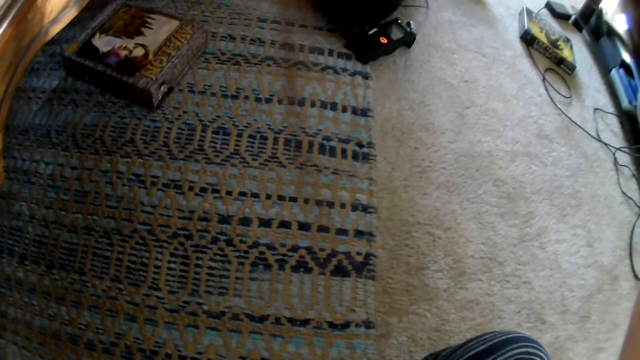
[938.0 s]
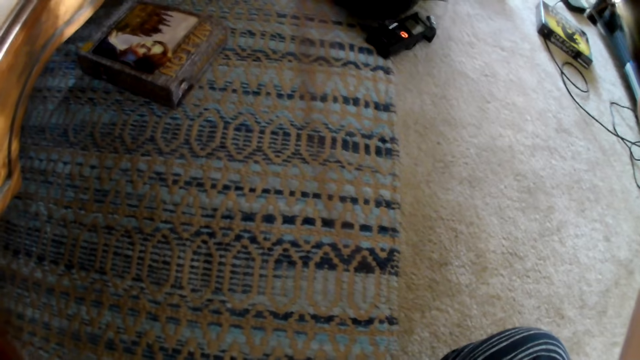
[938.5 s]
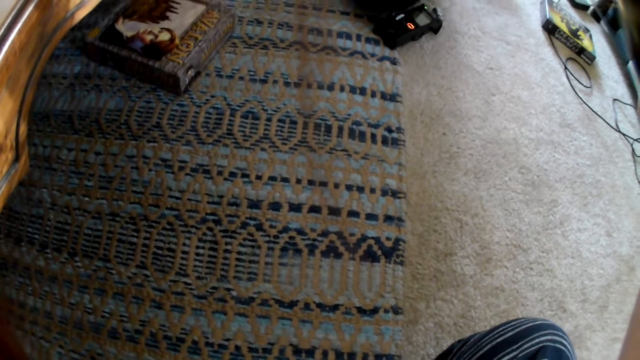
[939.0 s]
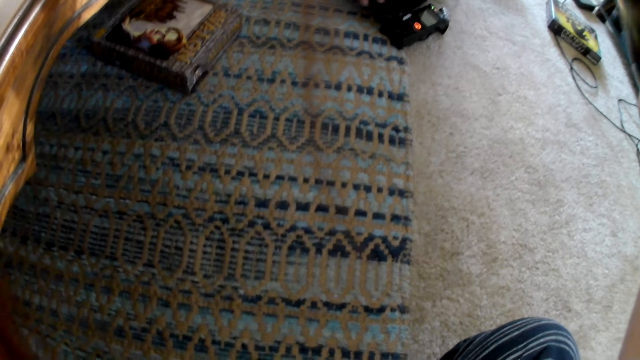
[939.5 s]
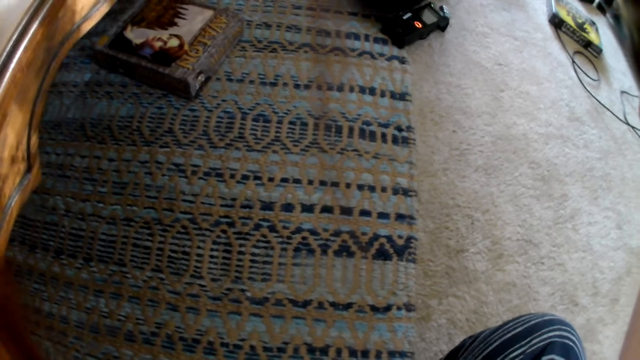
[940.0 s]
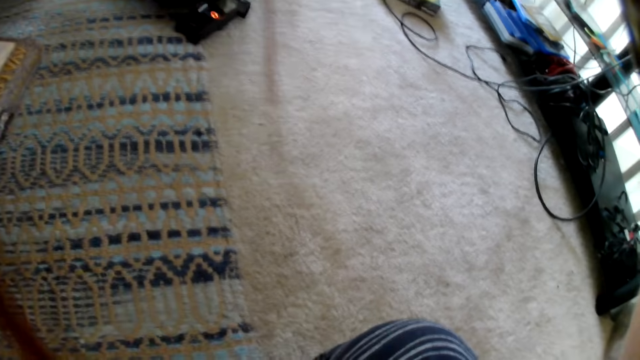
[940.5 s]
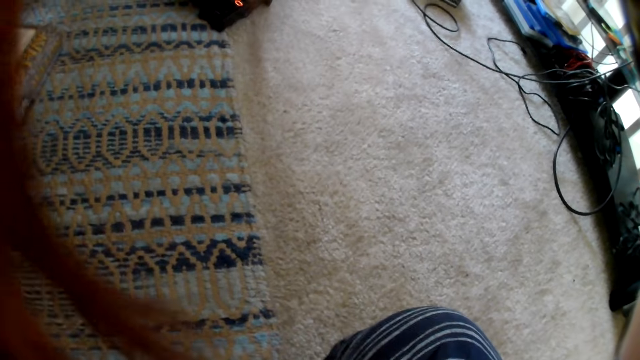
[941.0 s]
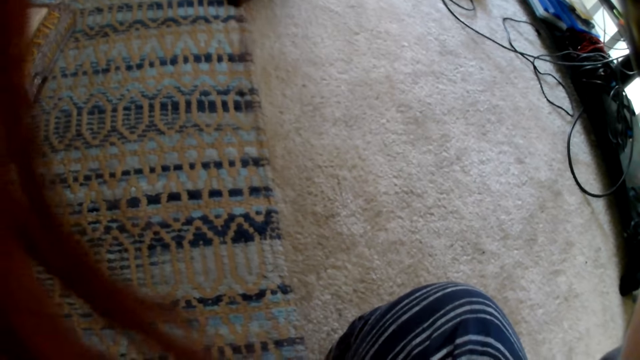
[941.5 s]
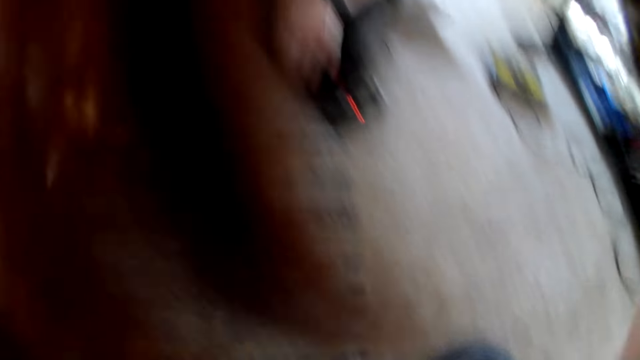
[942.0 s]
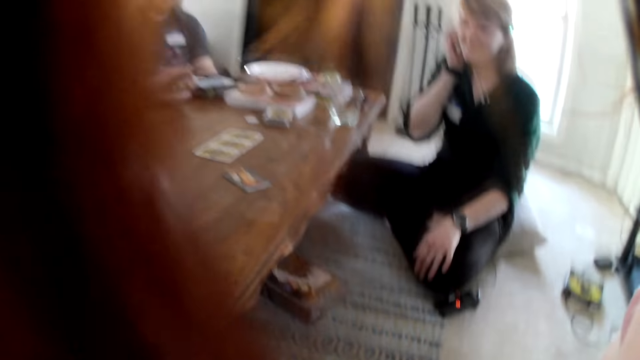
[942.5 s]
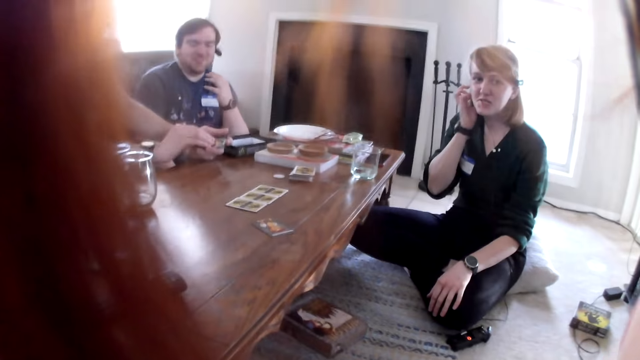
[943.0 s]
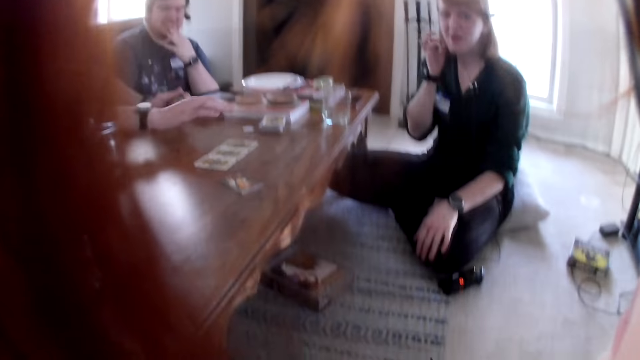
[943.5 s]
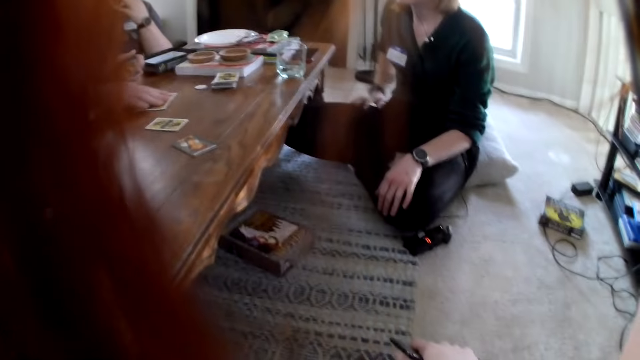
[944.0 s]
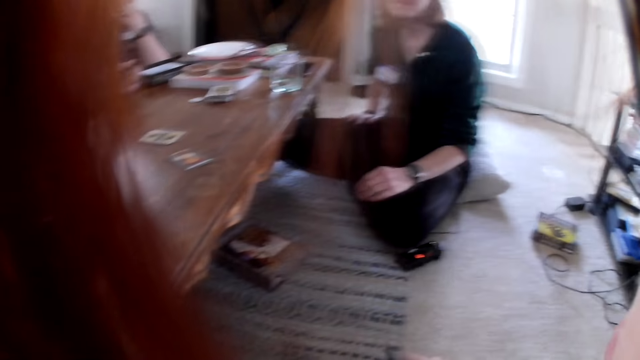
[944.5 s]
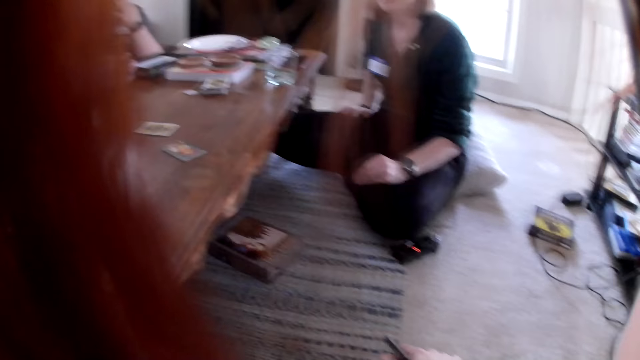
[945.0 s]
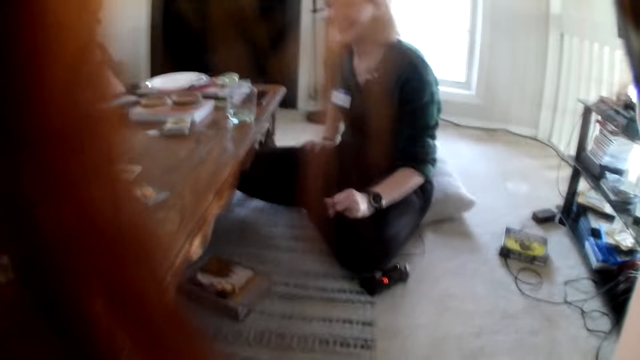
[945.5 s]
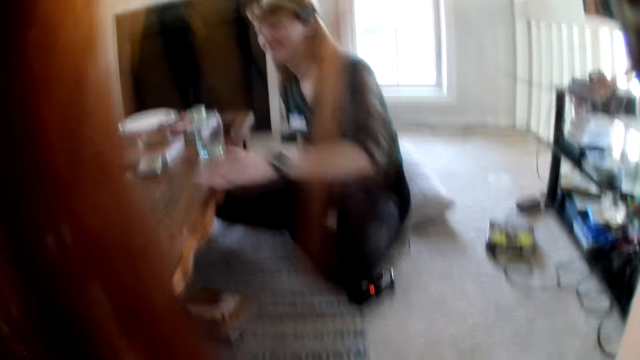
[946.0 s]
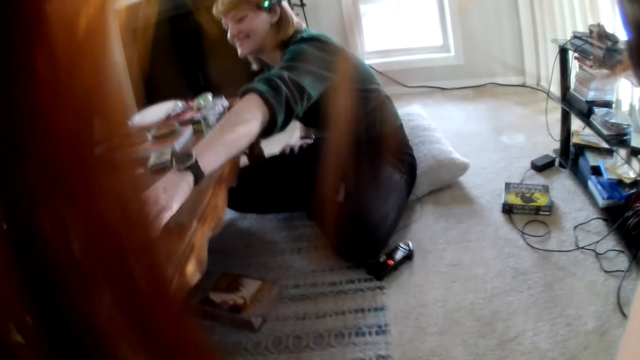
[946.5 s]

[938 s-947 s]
A man packs cards on the table with his right hand. The man pulls a card.

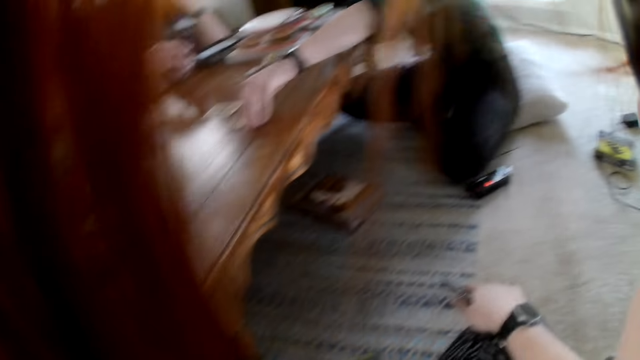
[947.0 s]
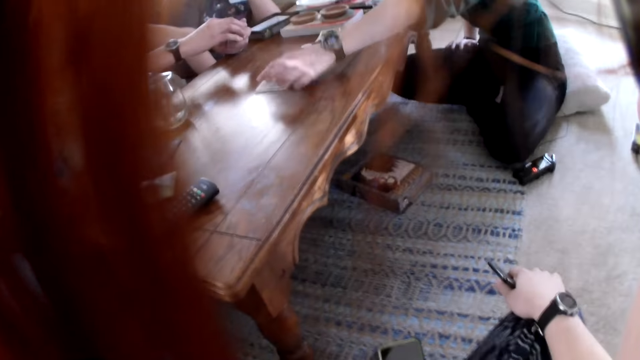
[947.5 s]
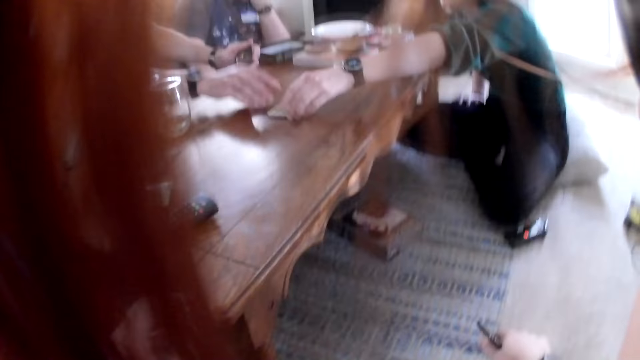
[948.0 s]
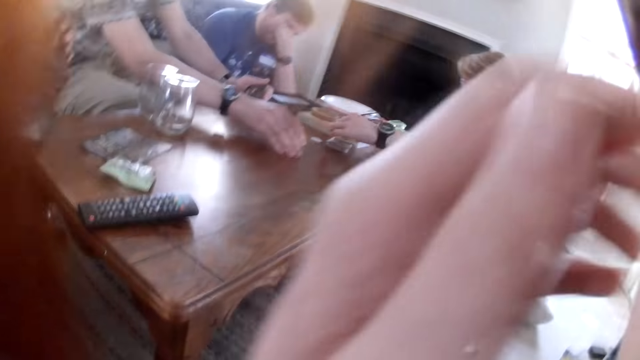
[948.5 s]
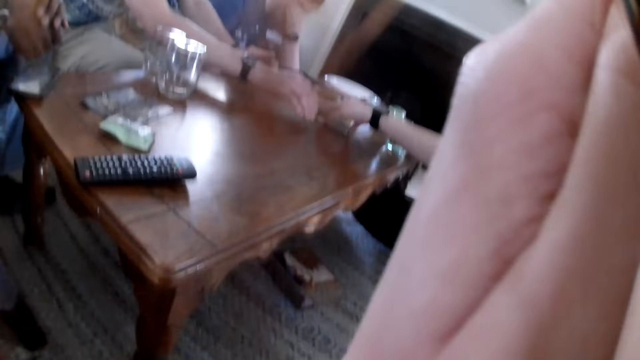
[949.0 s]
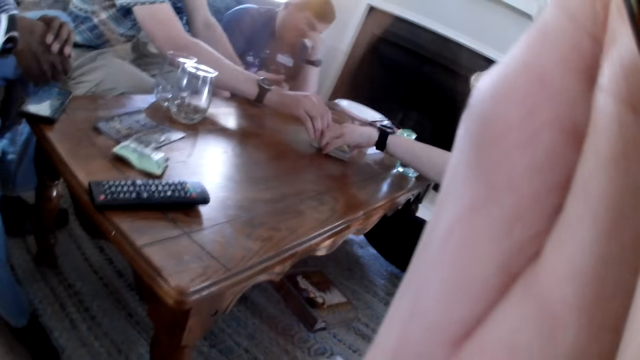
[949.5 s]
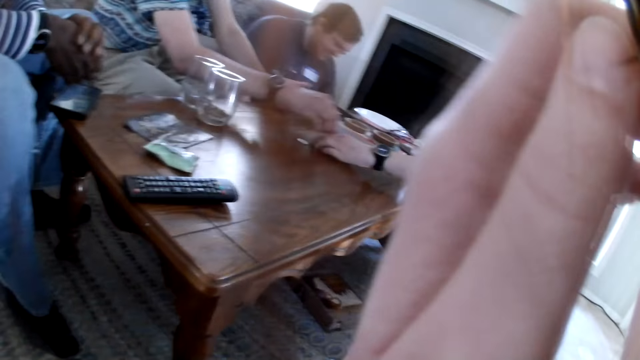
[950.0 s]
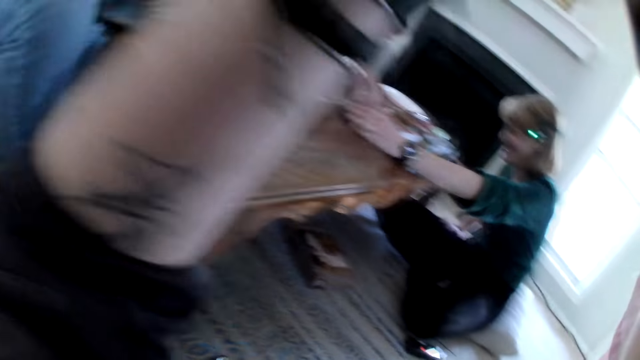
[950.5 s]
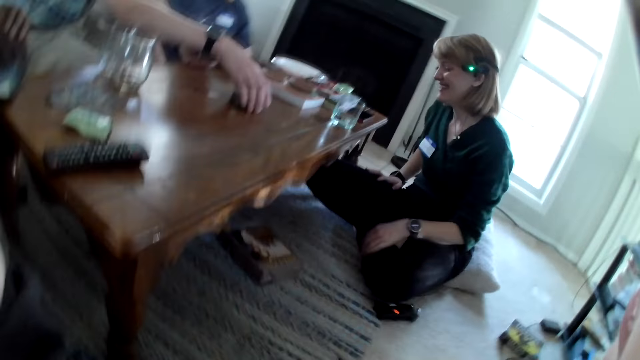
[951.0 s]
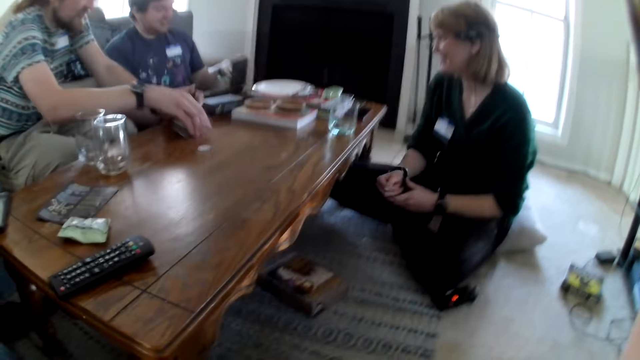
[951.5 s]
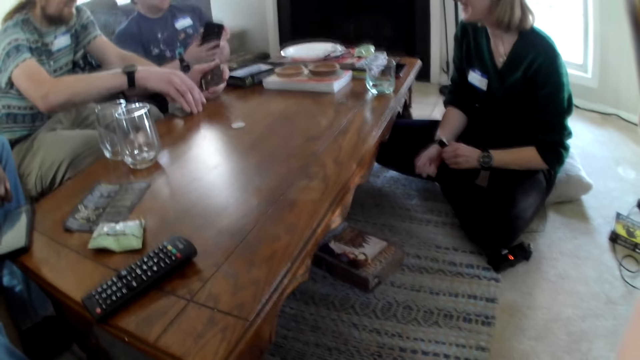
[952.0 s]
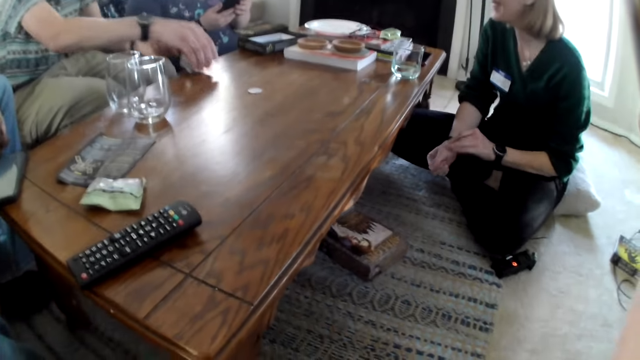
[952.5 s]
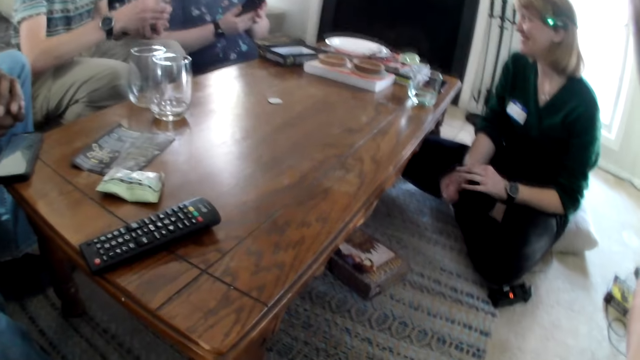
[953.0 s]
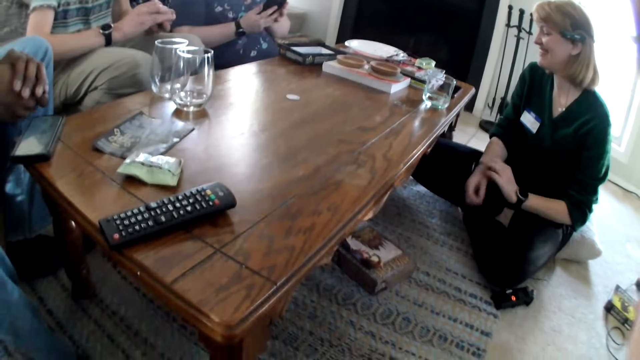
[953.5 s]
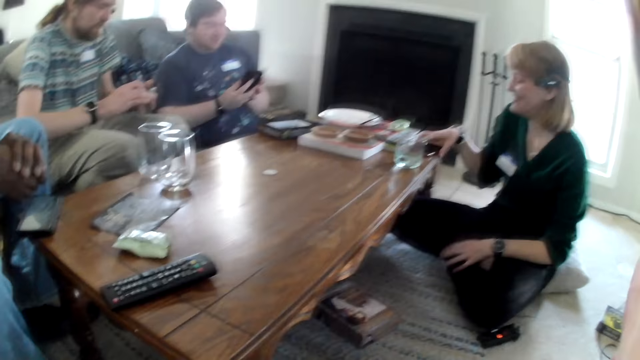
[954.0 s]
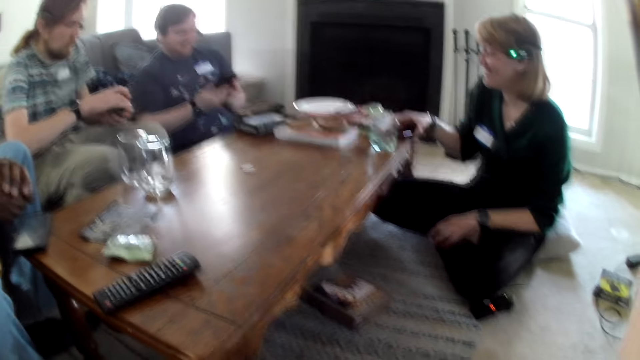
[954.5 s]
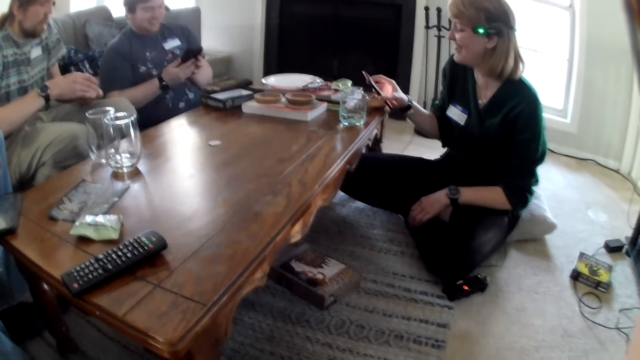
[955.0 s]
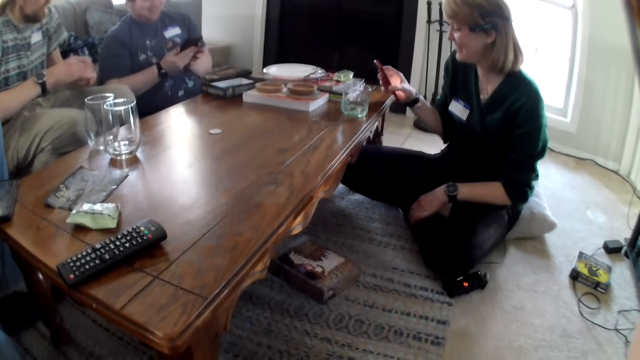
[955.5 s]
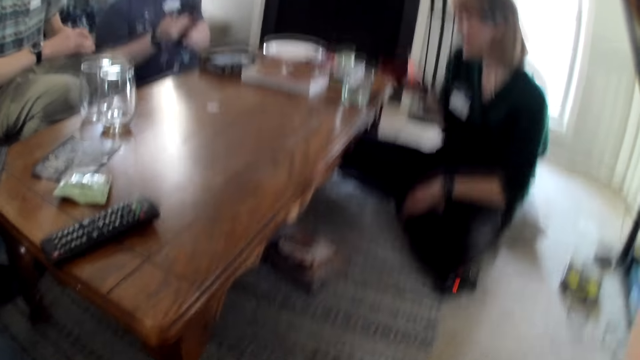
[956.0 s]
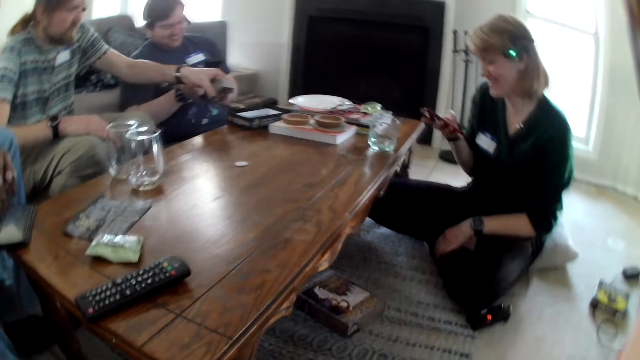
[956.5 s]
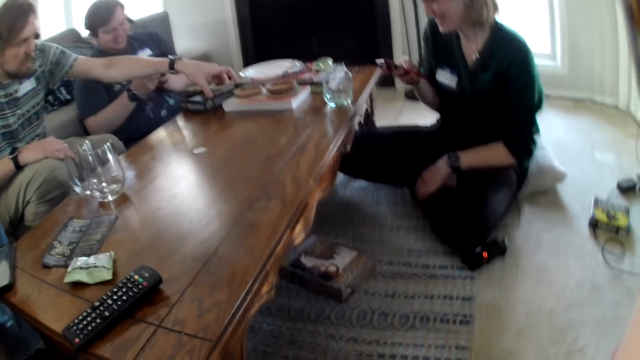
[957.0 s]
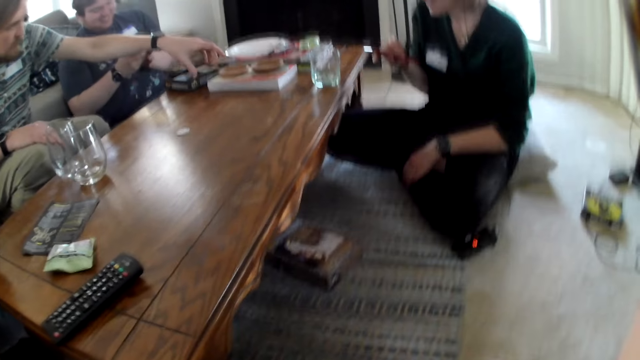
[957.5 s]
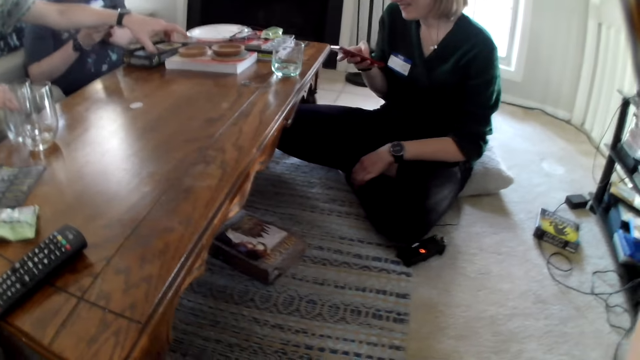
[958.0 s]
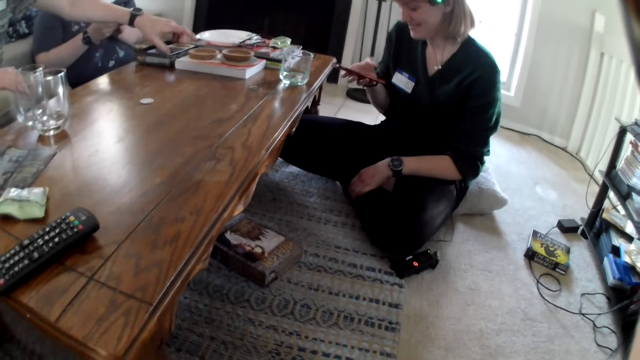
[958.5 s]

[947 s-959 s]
The woman packs the cards on the table with her left hand. The woman moves the cards from the table. The camera wearer raises her left hand to her face. The woman passes the deck of cards to a man with her left hand. The man takes the deck of cards from the woman's left hand with his right hand. The man drags the deck of cards on the table with his right hand and picks the cards from the table. The woman touches the wrist band. The woman adjusts the wristwatch on her right hand with her left hand. The camera wearer lowers her hand. Another man operates a phone with both hands. The first man arranges the deck of cards with both hands. The woman lifts a phone from the table with her right hand. The woman operates the phone with her right hand. The first man drops the deck of cards on a box on the table with his left hand.
